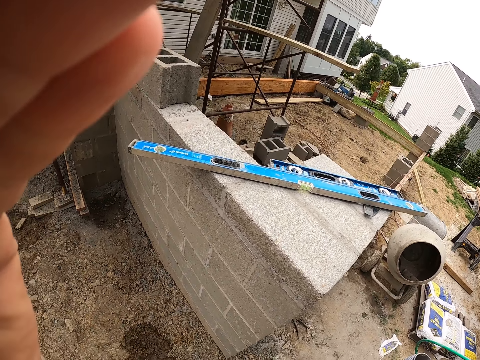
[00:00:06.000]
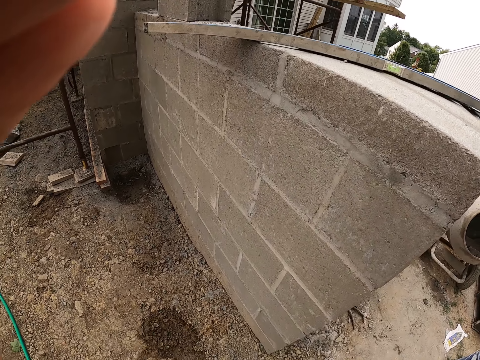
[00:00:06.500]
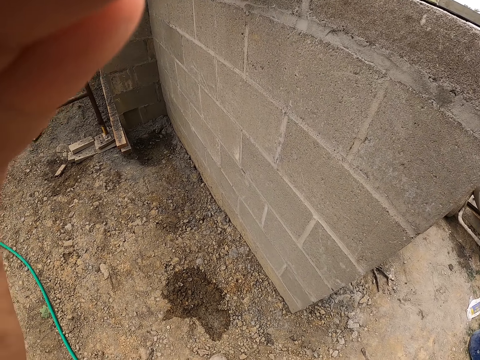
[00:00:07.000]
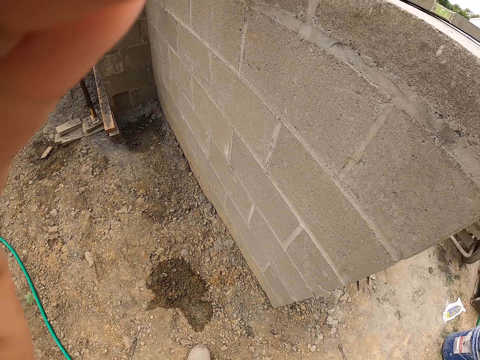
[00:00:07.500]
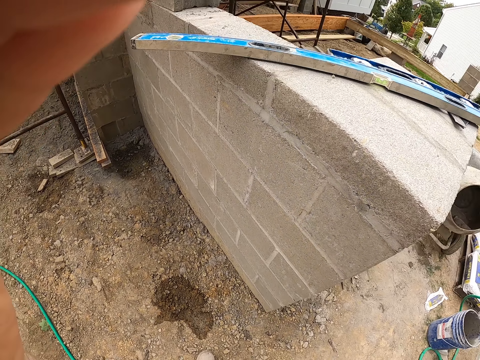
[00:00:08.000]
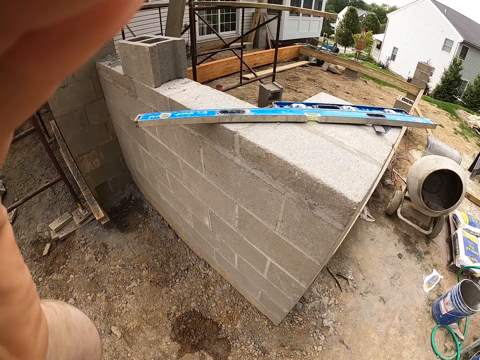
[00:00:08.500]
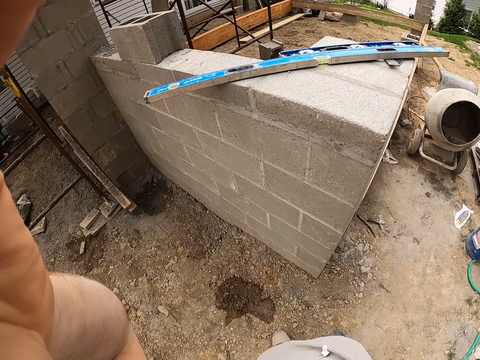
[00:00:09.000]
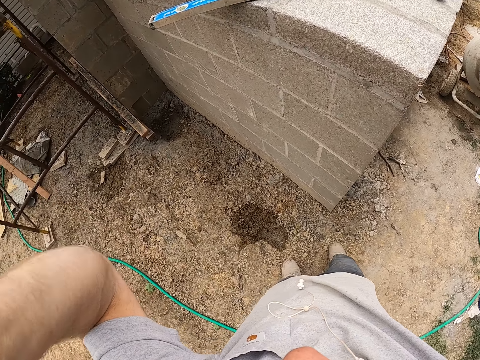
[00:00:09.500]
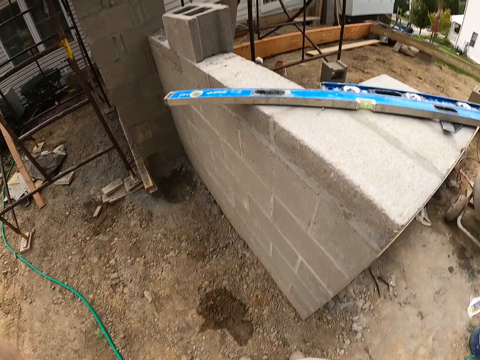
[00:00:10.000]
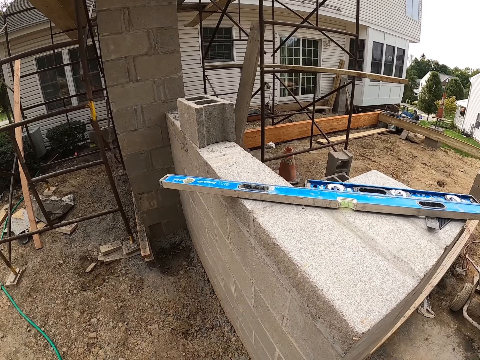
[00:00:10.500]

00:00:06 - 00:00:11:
The camera wearer holds something.

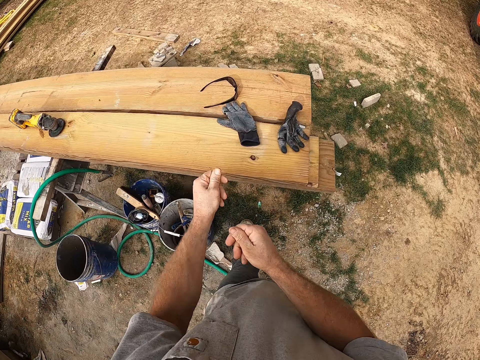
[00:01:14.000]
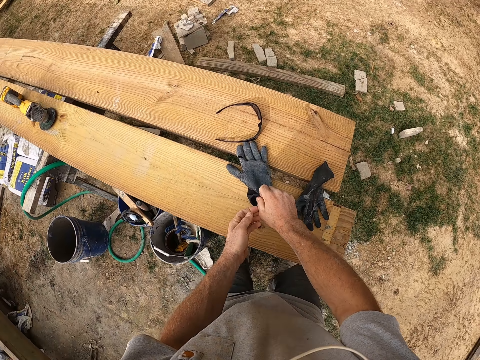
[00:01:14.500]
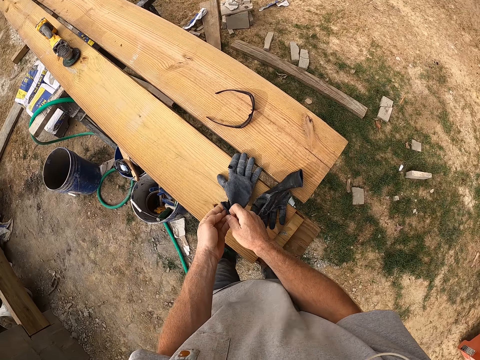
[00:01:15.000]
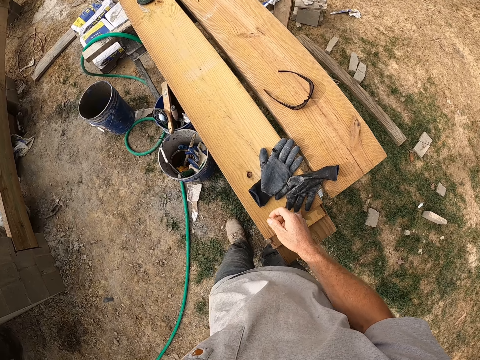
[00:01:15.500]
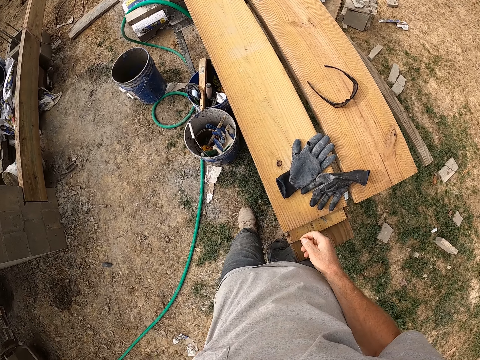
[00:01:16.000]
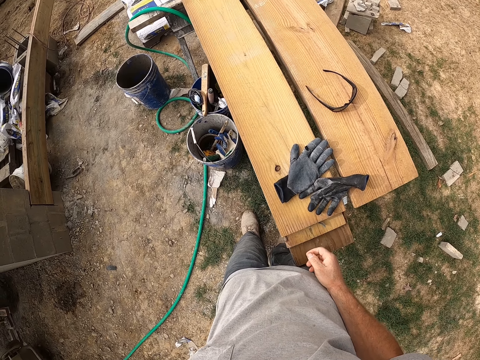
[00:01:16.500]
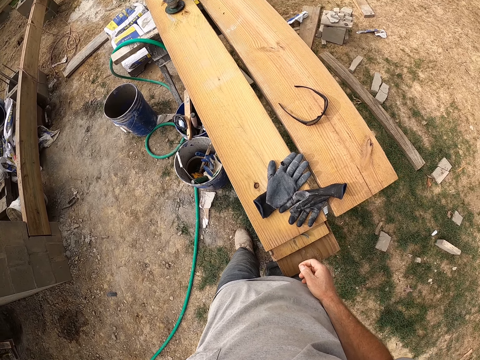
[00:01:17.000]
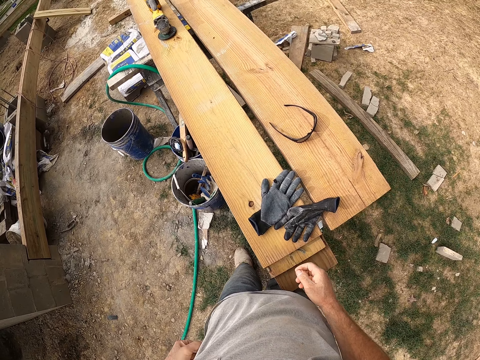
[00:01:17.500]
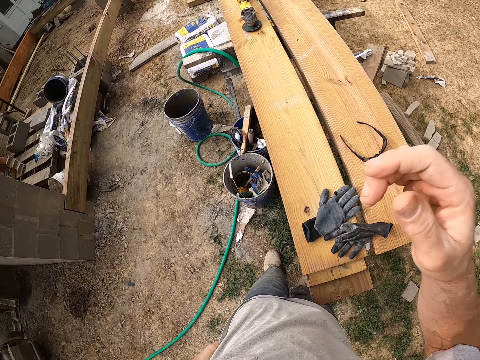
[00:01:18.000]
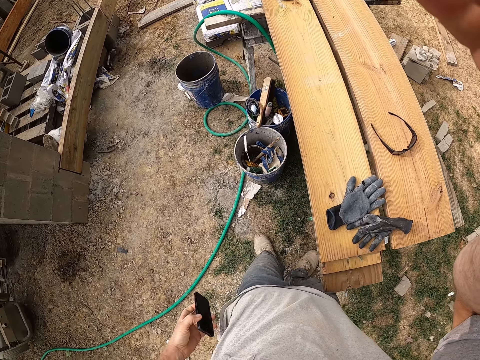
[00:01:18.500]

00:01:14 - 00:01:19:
The camera wearer adjusts a glove. They hold the gloves. They put a hand in the pocket. They look around. They hold something. They adjust the camera on the head.
